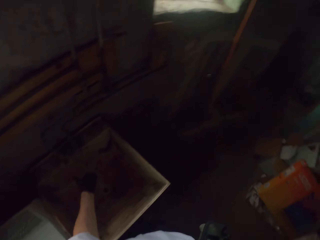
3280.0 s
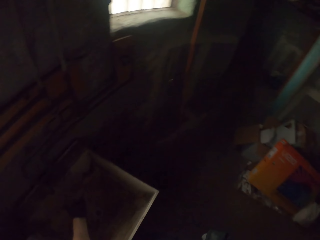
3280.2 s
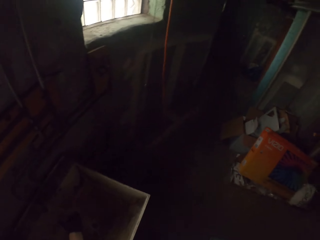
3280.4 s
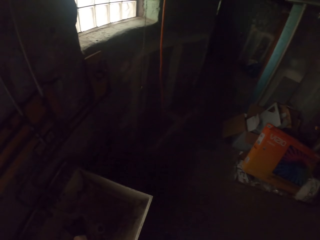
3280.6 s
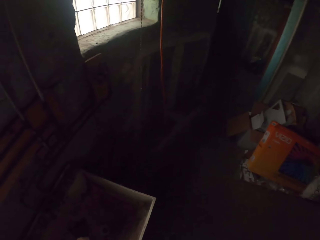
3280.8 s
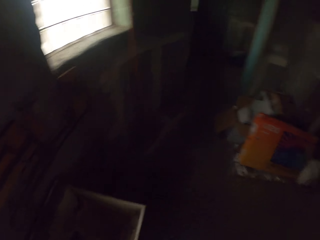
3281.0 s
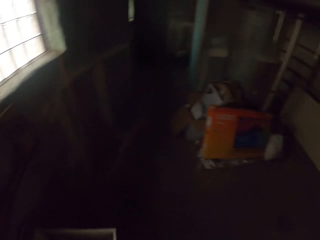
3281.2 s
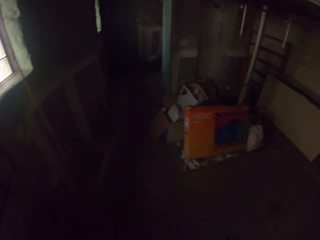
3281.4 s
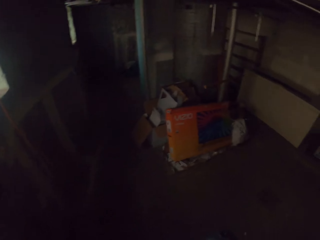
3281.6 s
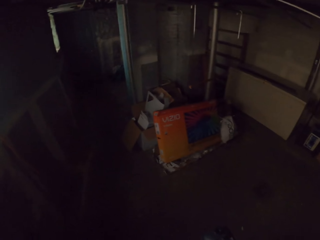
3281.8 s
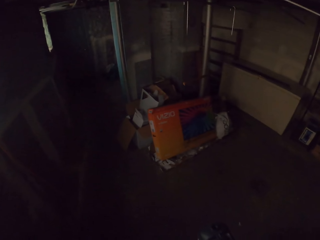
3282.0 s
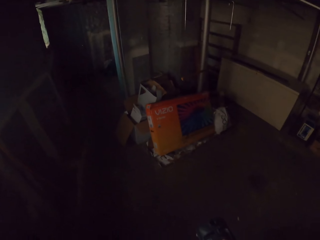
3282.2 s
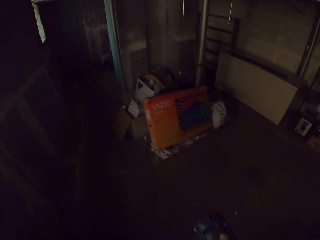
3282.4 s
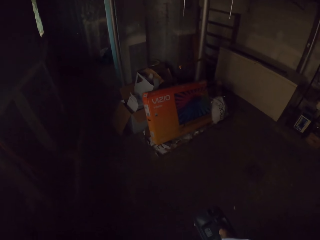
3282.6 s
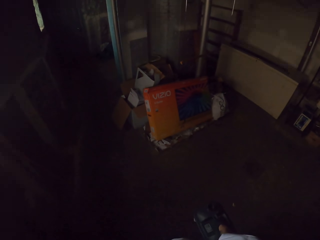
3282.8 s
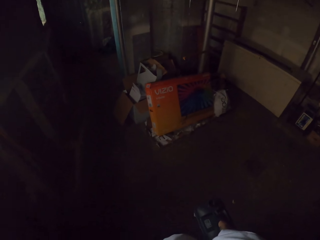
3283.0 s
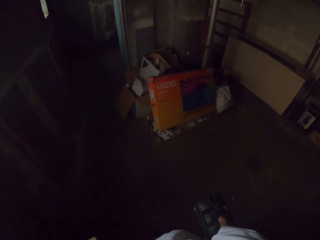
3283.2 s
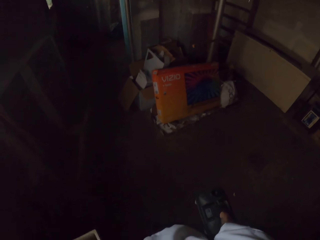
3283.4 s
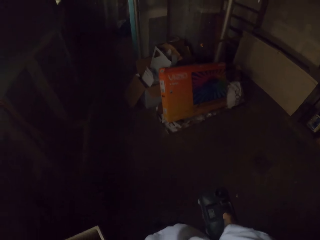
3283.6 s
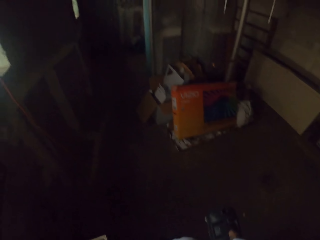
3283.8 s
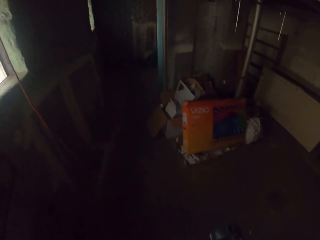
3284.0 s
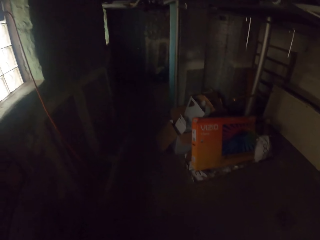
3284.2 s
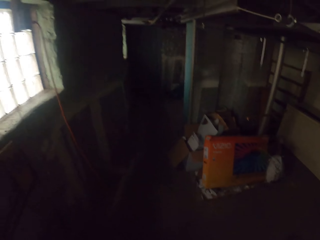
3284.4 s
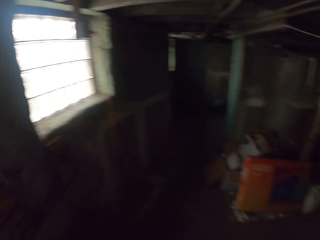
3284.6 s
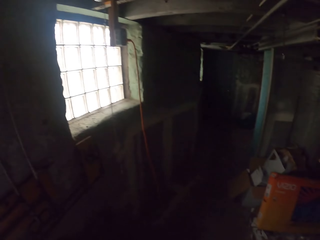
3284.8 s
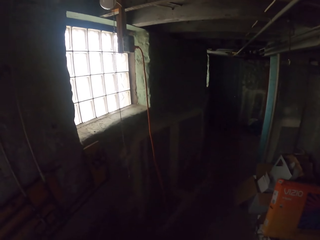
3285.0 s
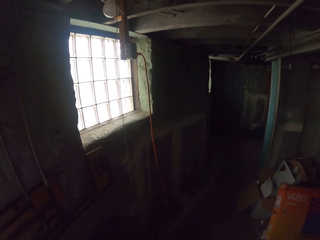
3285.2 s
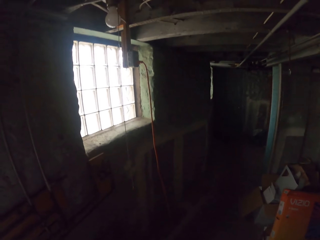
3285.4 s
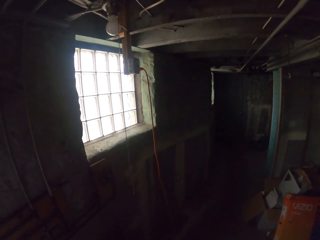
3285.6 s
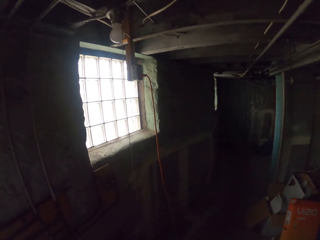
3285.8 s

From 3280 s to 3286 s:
The camera wearer looks around.

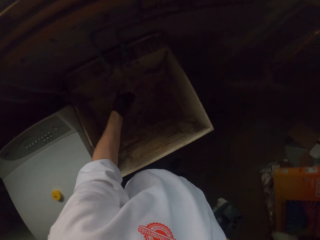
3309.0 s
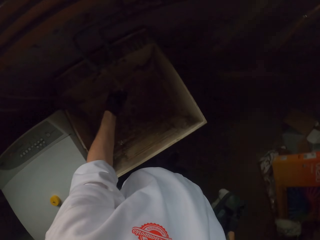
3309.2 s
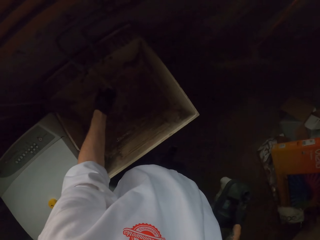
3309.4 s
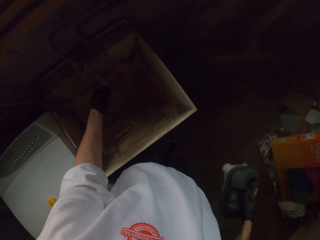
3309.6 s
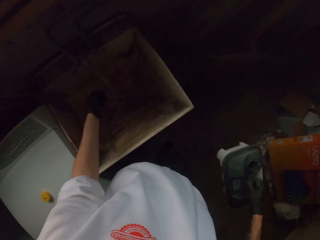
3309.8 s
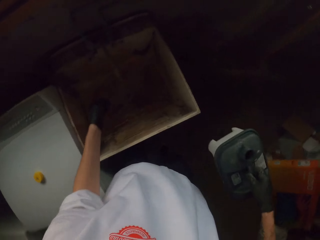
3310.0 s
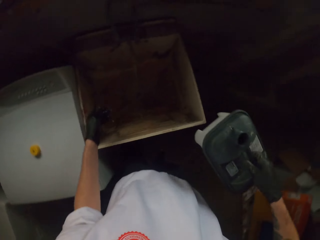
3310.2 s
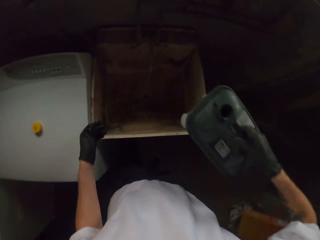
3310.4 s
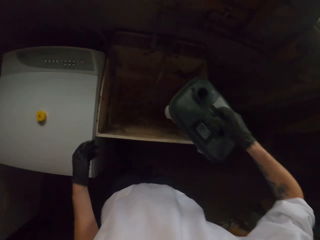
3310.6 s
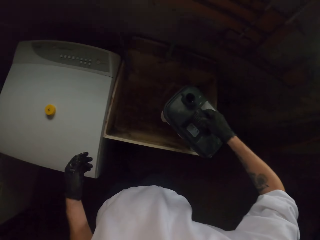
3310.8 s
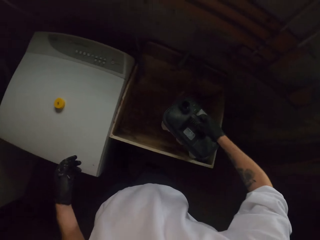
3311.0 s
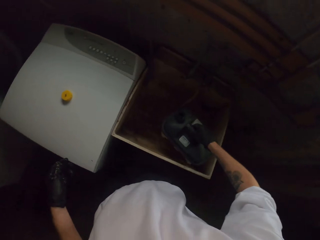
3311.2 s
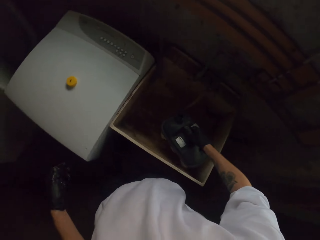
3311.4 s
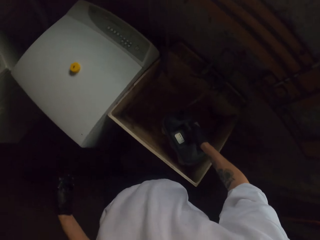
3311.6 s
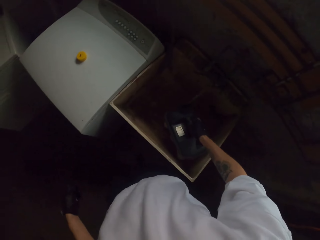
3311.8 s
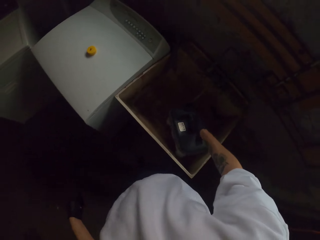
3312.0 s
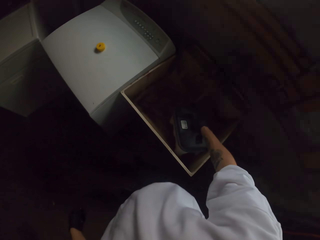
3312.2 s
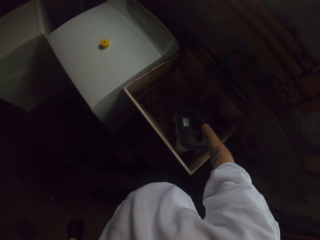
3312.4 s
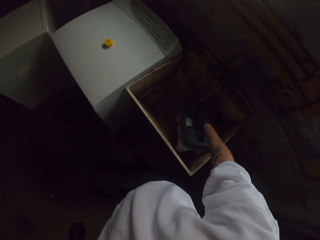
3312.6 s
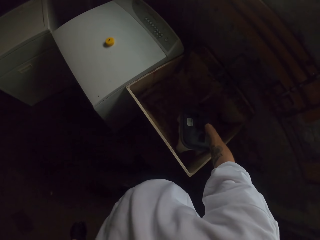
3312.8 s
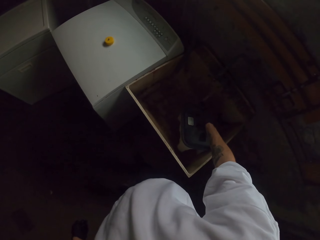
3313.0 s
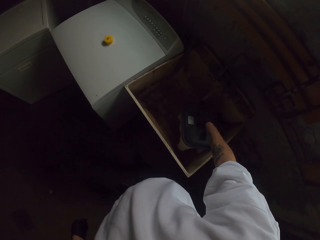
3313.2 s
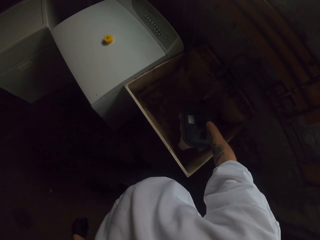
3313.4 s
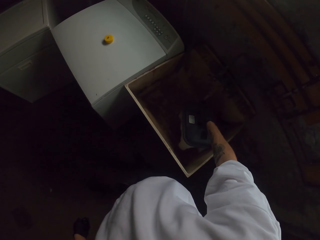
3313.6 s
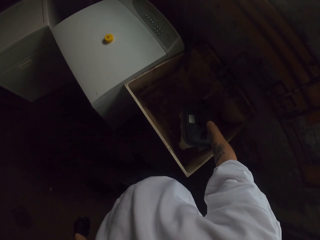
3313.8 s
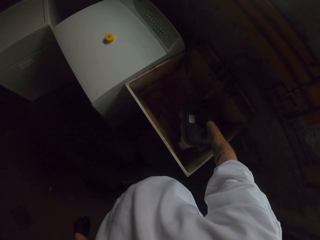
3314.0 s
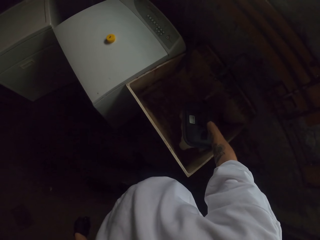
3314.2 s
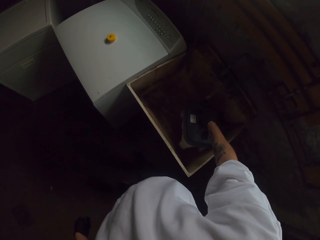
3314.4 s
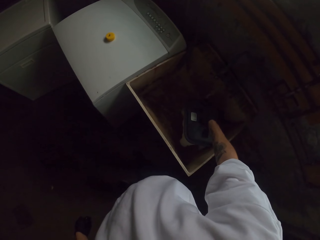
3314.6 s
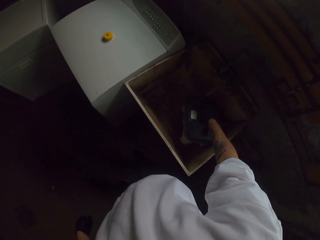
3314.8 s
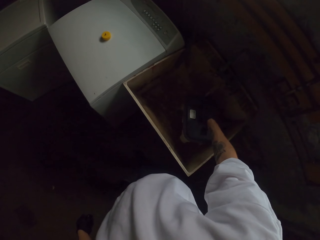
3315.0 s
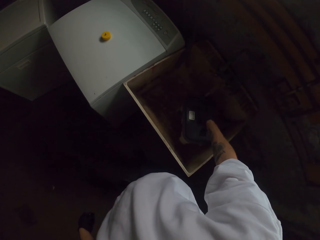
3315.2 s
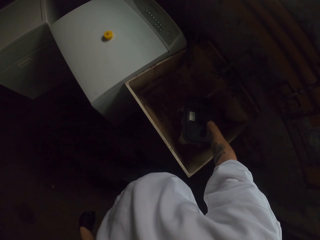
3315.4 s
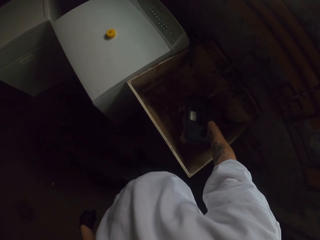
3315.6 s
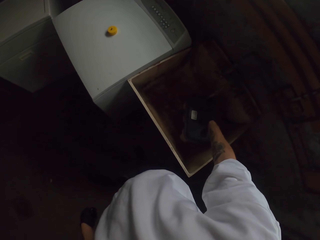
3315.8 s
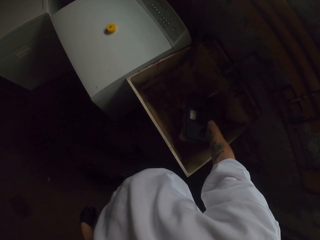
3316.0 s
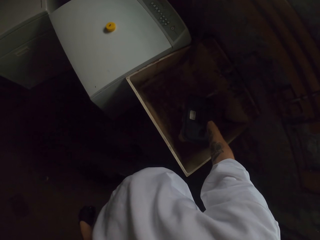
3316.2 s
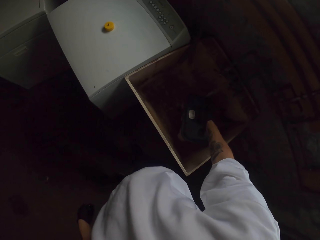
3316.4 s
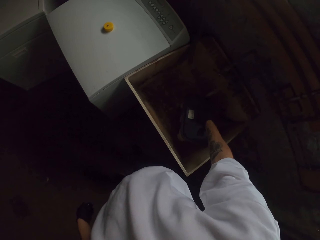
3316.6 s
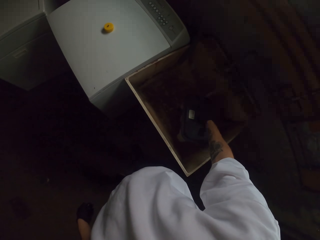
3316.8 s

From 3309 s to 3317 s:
The camera wearer puts the jerrycan in a box.

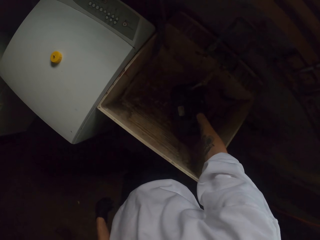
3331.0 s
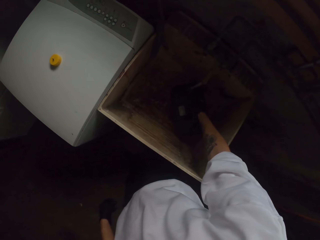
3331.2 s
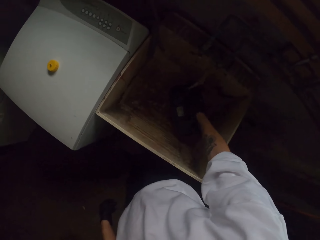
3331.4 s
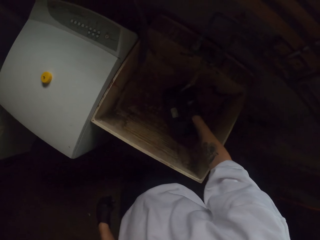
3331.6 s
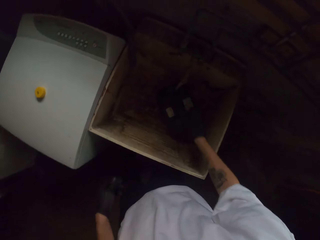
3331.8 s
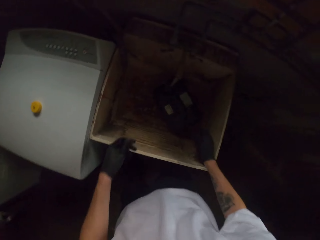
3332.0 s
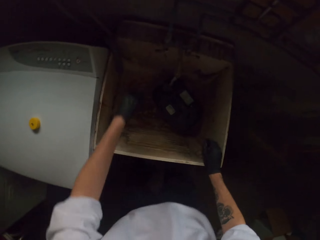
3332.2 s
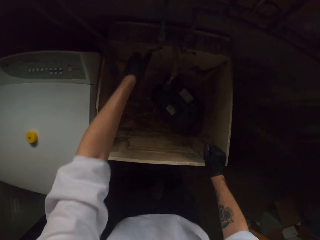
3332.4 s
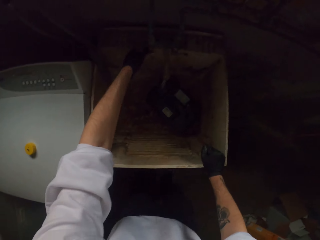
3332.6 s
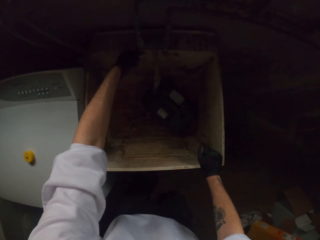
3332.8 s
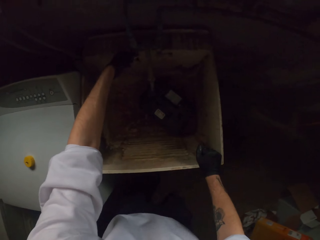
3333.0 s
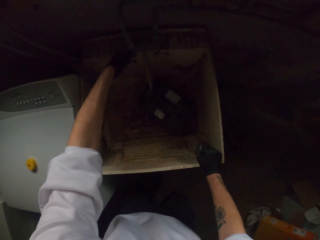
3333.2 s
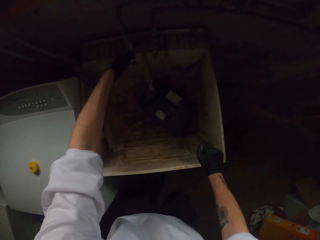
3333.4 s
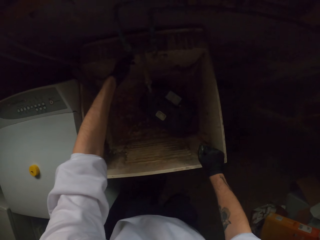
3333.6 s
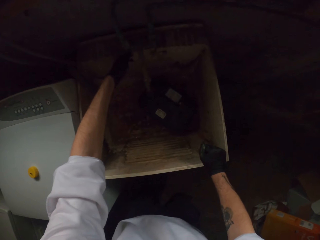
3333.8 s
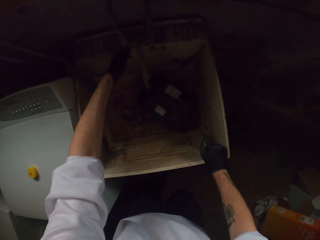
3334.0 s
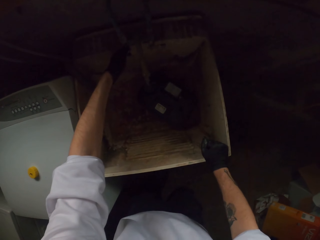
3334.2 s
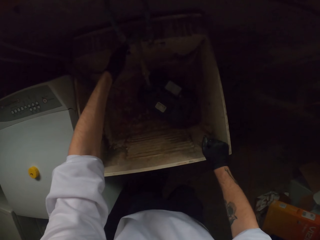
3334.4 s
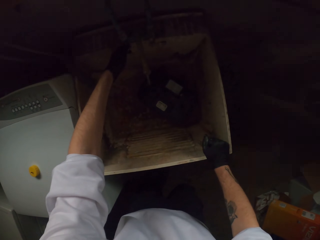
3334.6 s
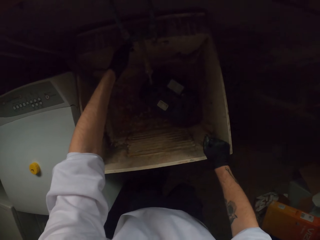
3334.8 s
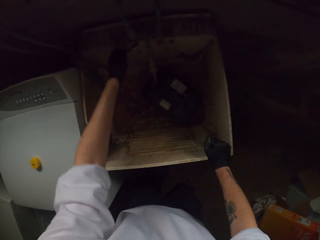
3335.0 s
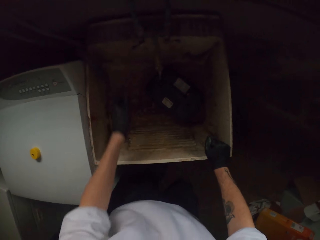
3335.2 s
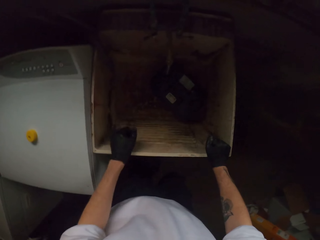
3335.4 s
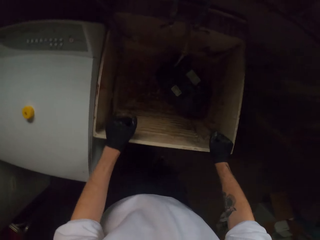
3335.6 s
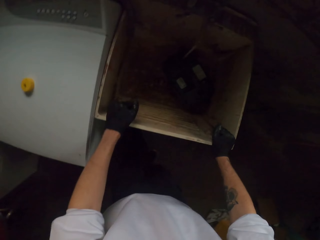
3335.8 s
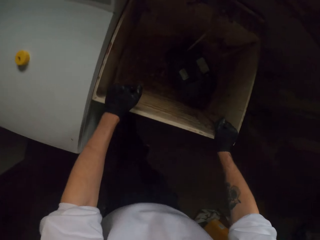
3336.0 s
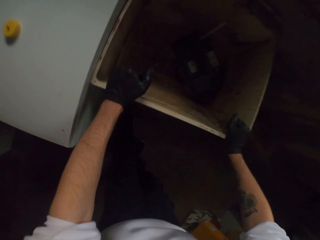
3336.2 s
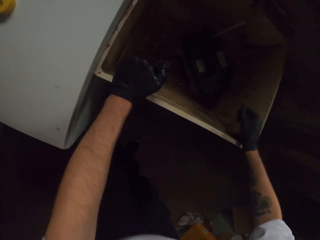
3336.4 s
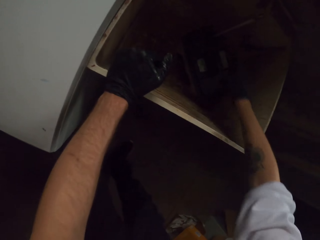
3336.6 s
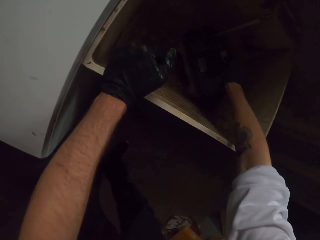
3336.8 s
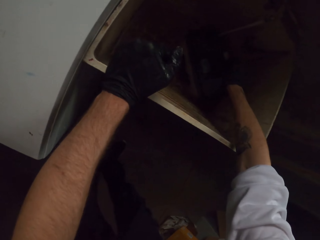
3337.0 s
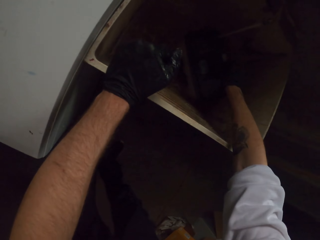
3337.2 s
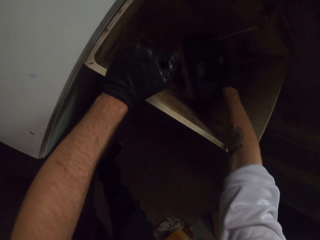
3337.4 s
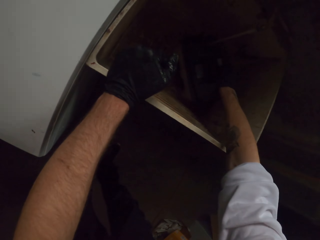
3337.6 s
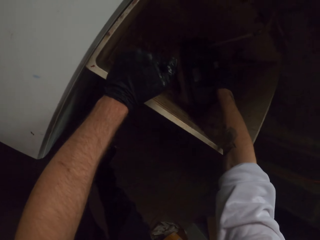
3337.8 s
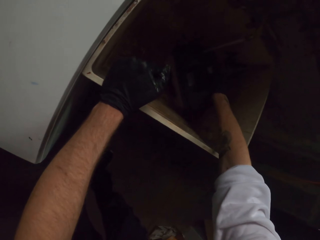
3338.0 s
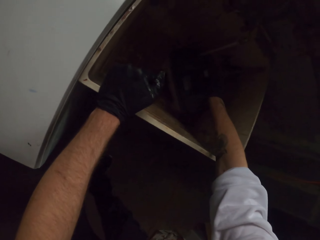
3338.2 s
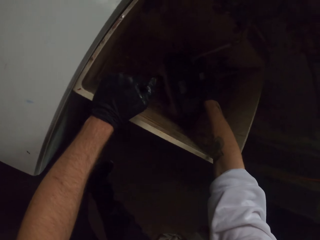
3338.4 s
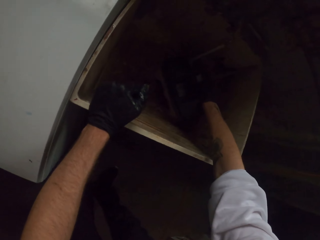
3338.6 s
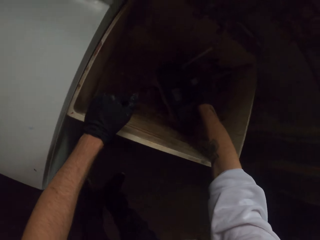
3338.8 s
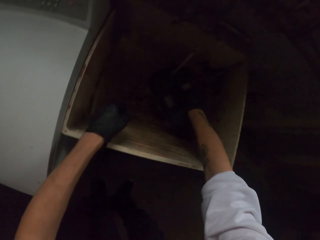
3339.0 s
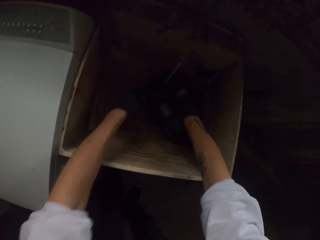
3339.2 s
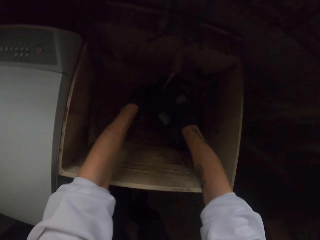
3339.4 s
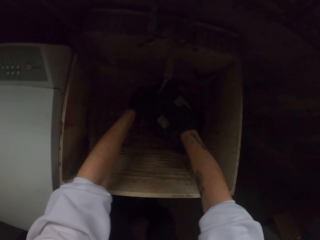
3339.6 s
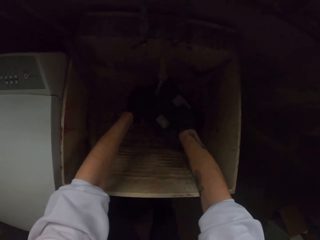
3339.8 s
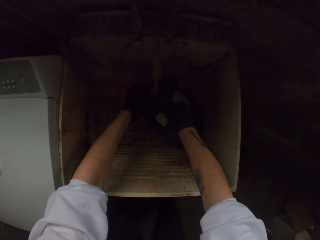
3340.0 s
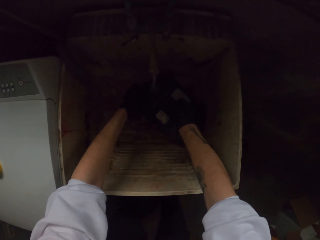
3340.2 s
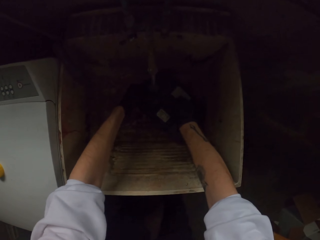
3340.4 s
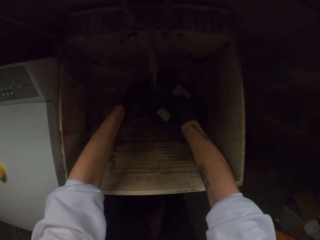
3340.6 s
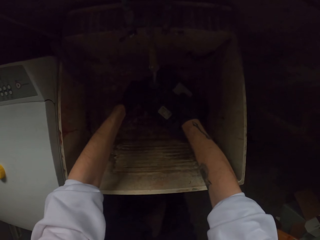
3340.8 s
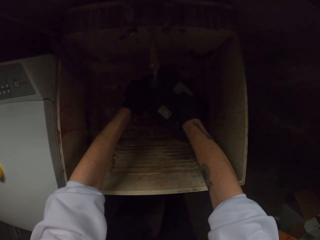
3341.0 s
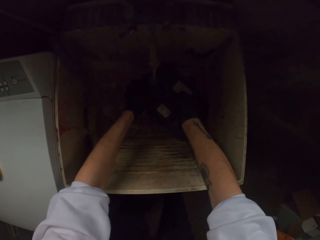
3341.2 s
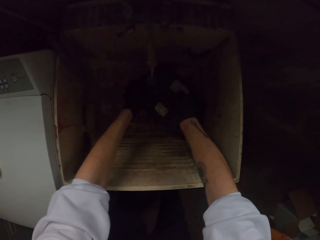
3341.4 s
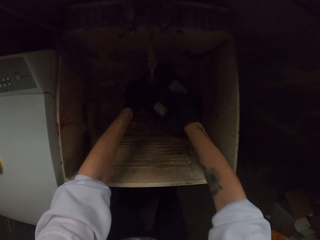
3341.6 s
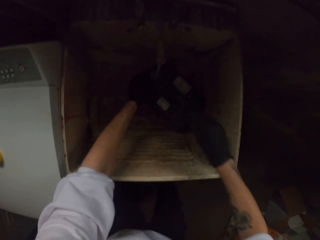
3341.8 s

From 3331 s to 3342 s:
The camera wearer touches something. They touch the fuel tank.
